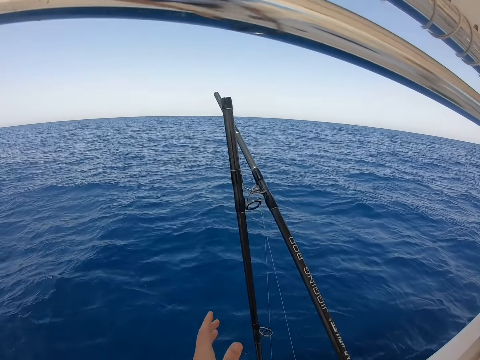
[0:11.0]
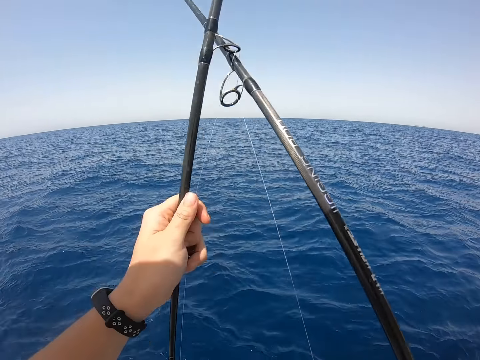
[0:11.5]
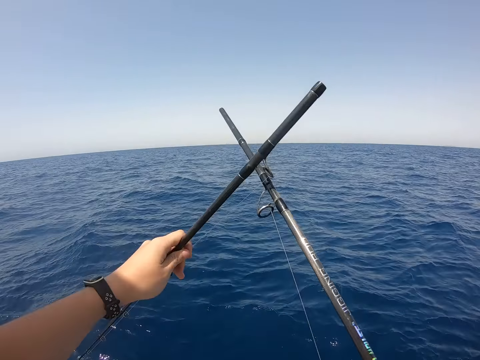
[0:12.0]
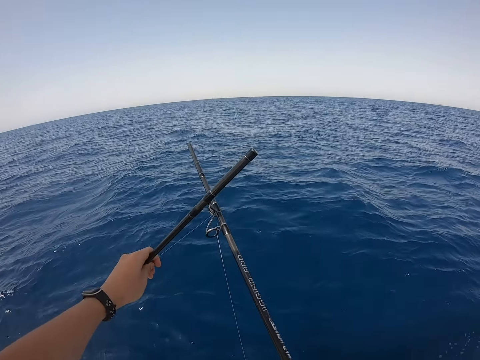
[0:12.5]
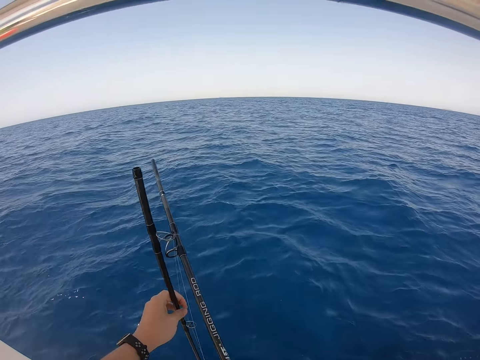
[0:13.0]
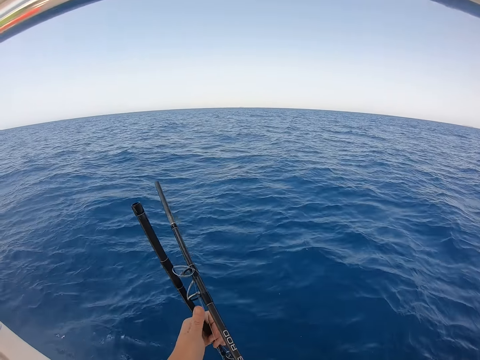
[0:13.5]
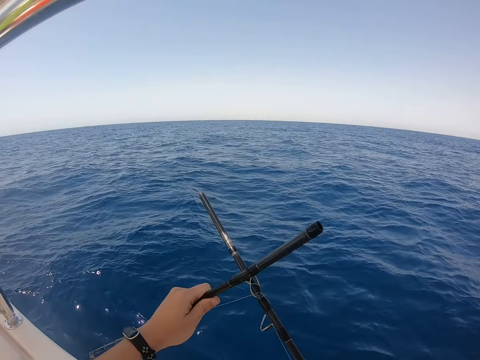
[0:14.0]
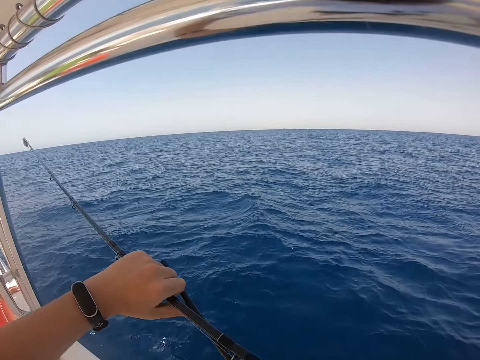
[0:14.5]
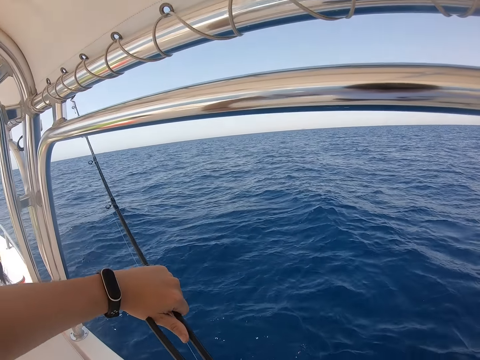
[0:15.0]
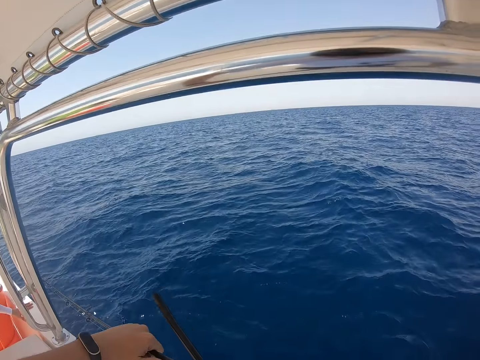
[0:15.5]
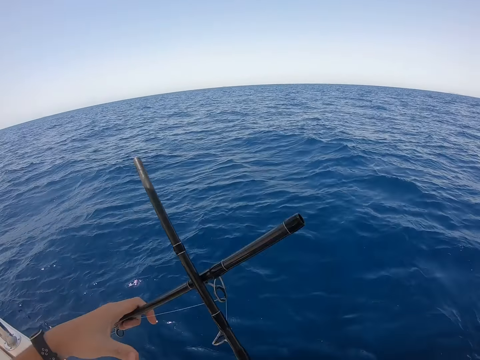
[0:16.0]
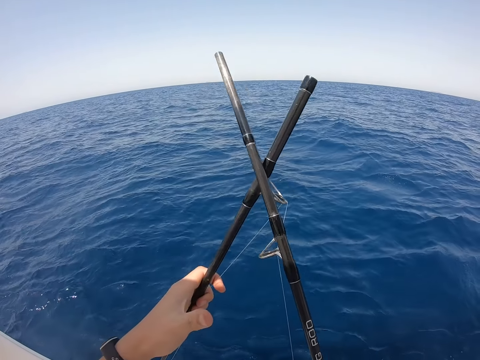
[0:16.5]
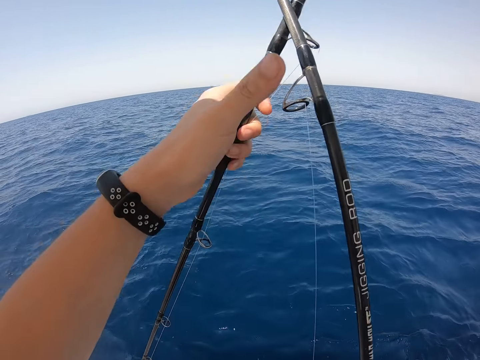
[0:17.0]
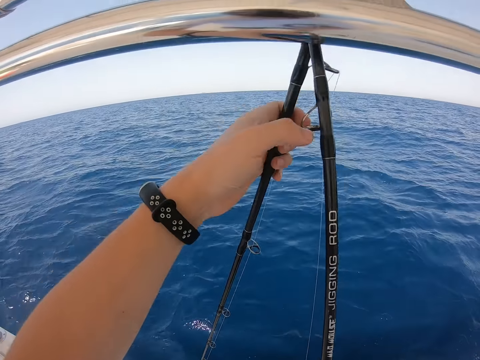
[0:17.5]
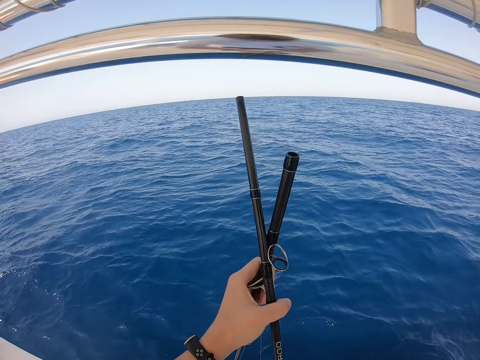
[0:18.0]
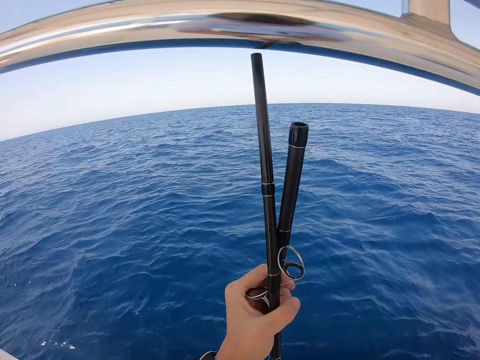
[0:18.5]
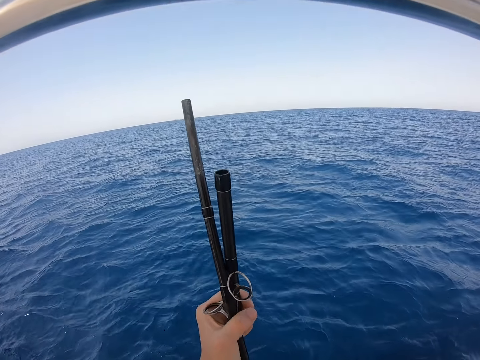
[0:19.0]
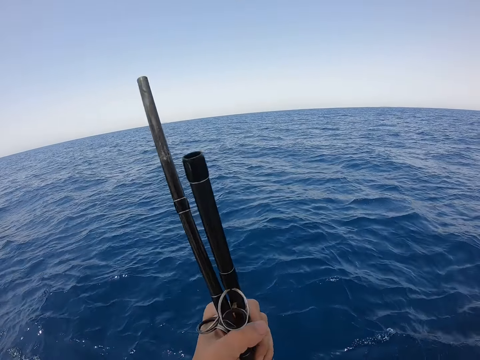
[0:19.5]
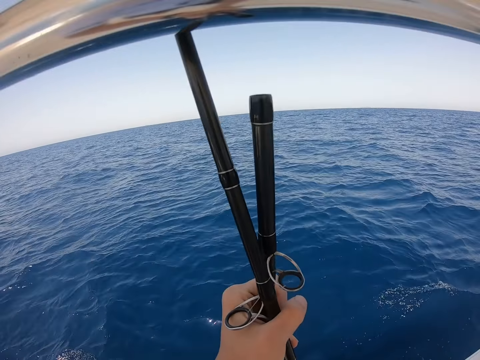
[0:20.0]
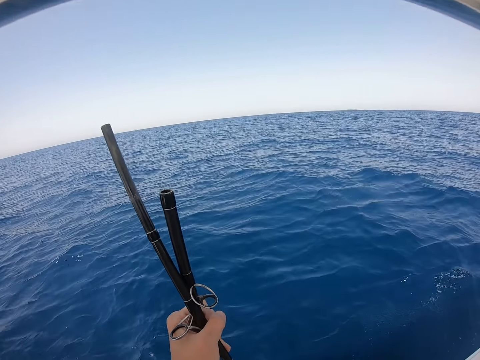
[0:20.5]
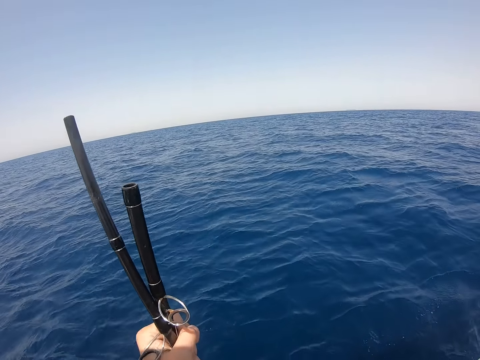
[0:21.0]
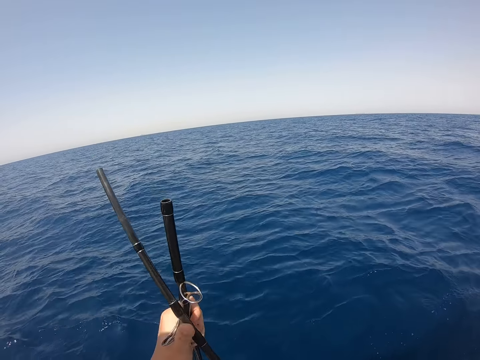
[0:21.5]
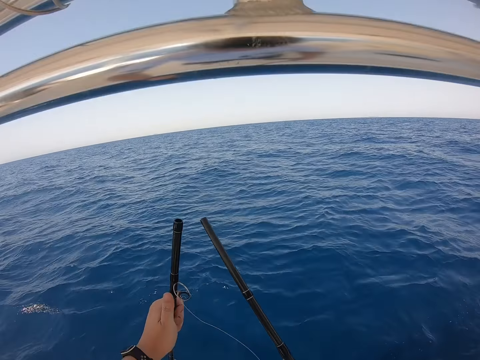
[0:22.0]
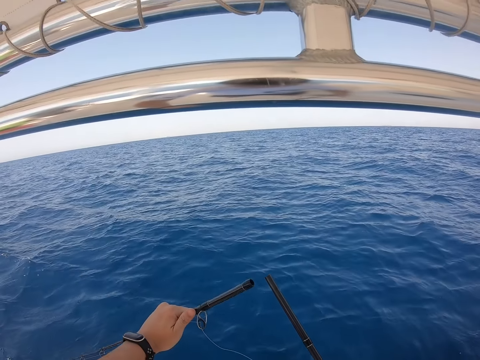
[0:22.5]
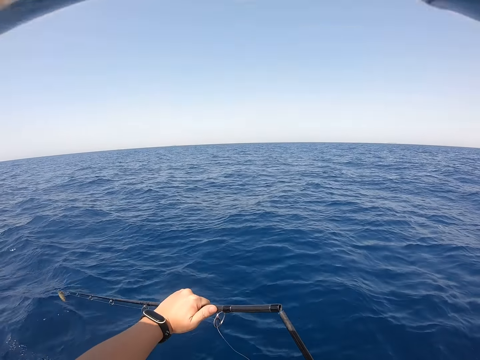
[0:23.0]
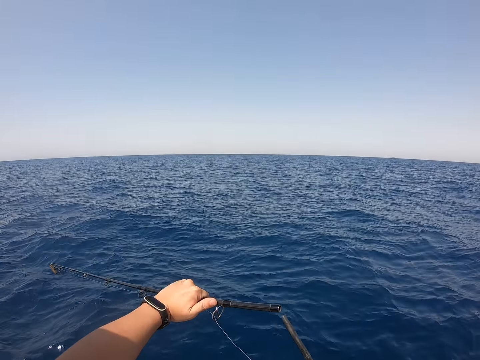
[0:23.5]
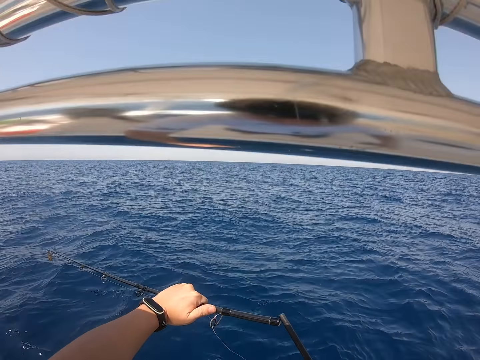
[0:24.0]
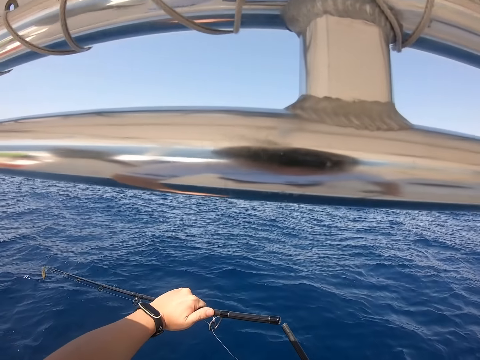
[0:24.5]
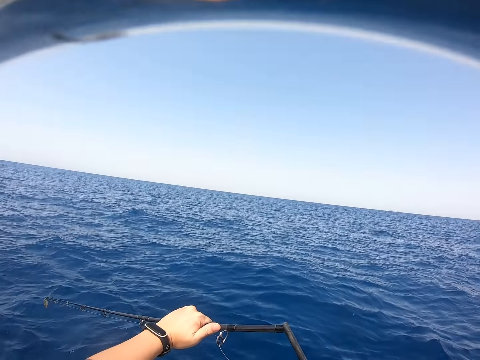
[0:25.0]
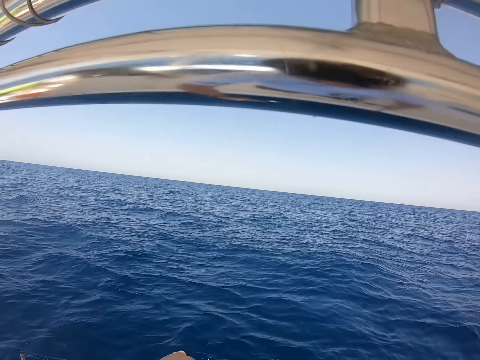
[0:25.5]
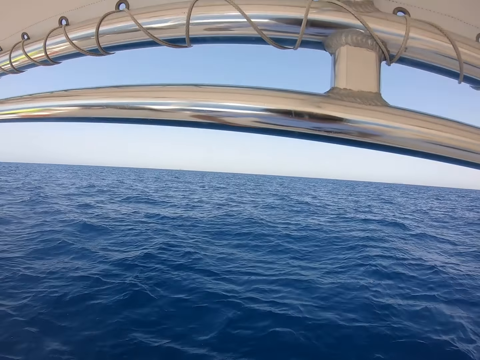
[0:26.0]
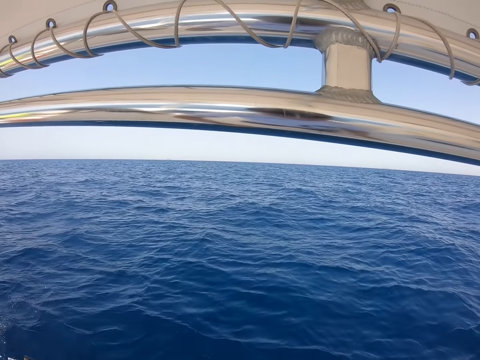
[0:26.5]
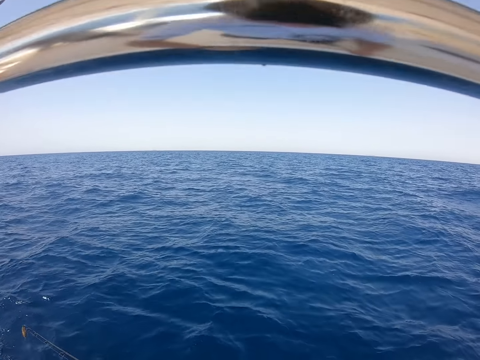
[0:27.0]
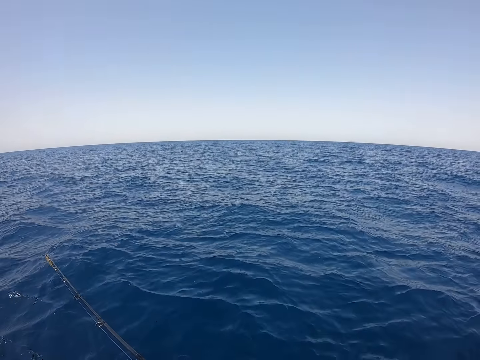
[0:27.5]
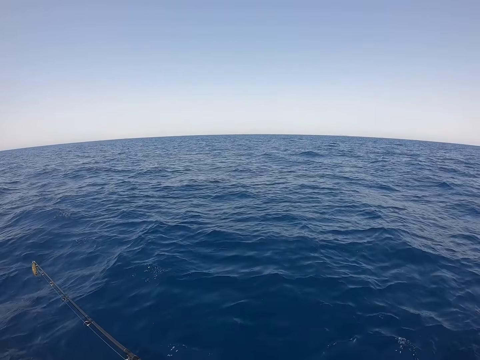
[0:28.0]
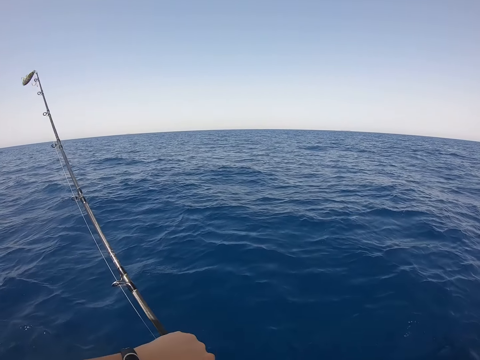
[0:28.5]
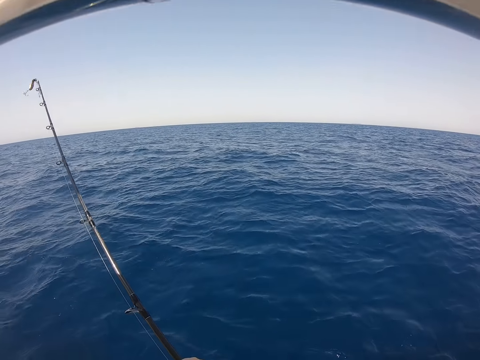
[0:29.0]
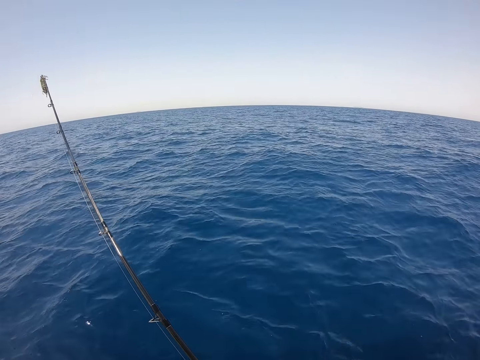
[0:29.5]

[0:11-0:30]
The camera wearer picks up the fishing rod. They hold the fishing rods. They align the fishing rod. They connect the fishing rods. They fix the fishing rod.

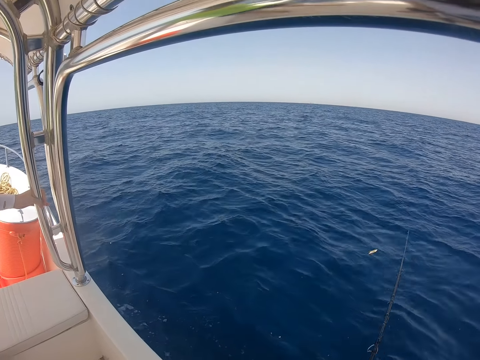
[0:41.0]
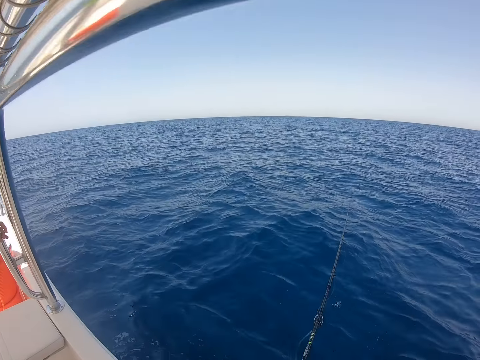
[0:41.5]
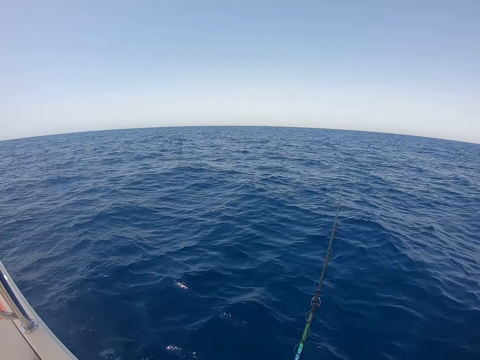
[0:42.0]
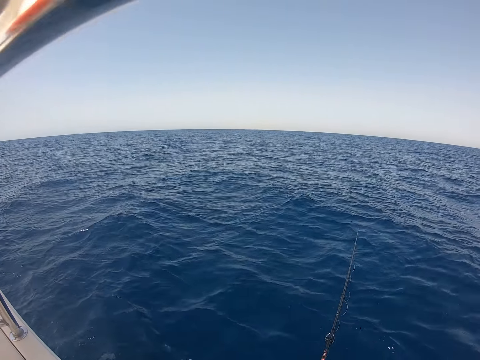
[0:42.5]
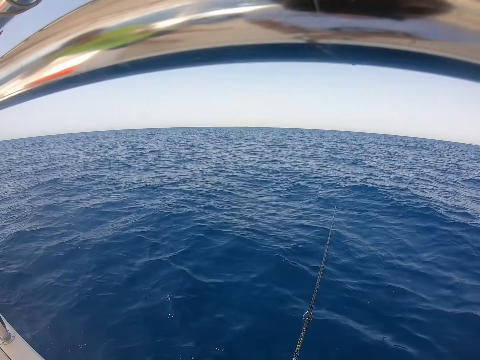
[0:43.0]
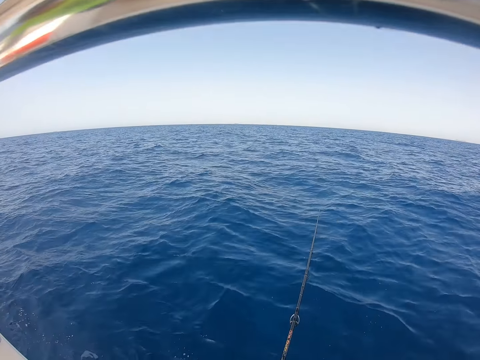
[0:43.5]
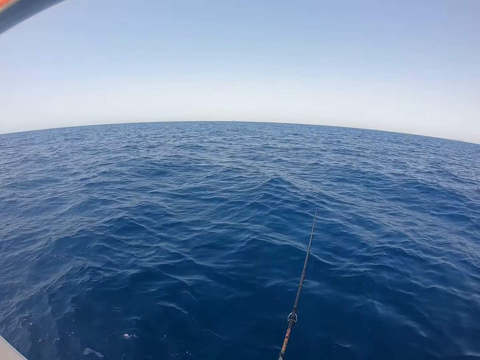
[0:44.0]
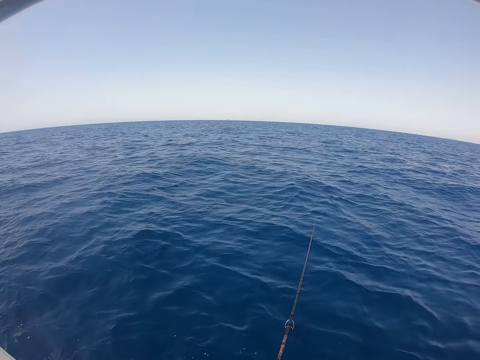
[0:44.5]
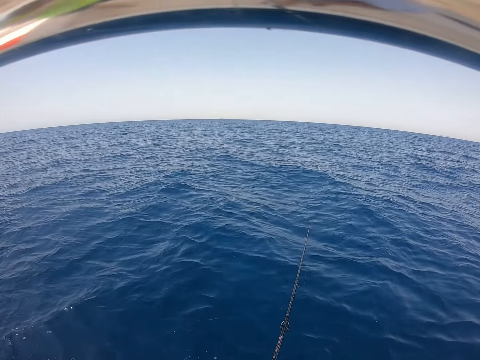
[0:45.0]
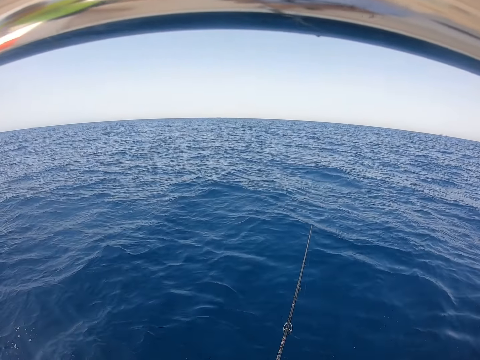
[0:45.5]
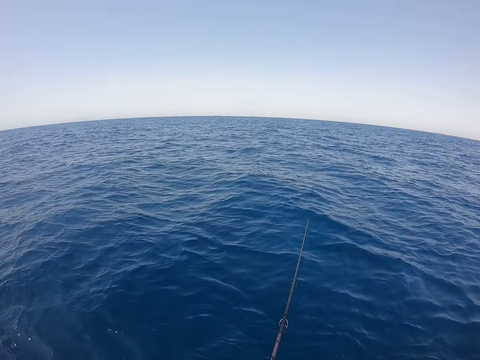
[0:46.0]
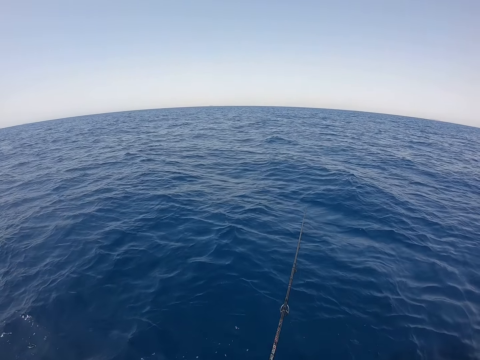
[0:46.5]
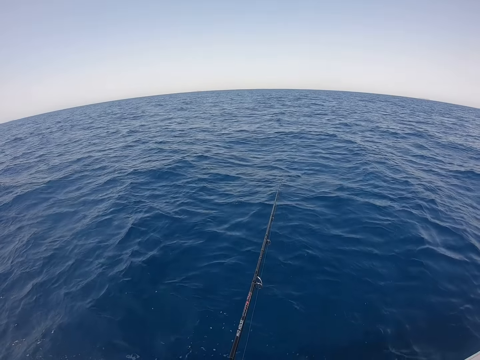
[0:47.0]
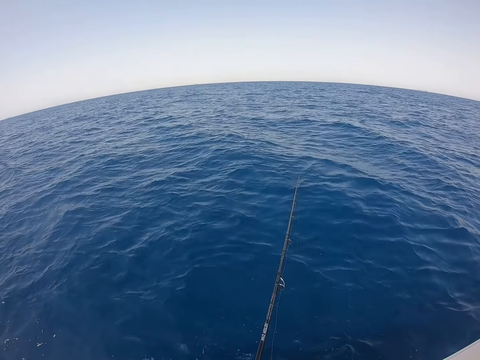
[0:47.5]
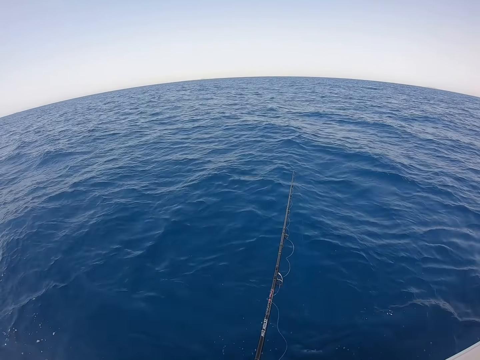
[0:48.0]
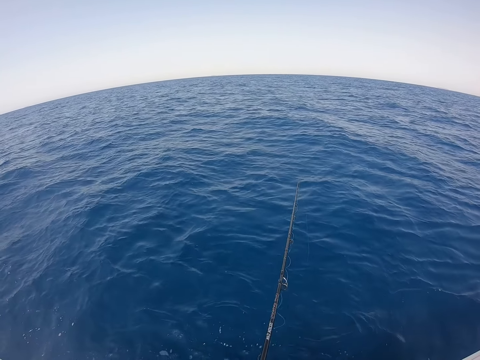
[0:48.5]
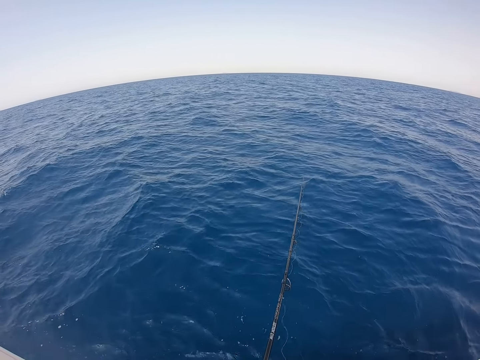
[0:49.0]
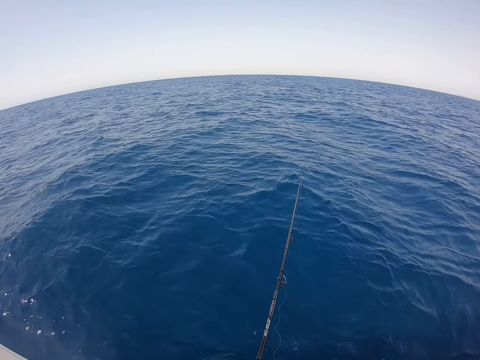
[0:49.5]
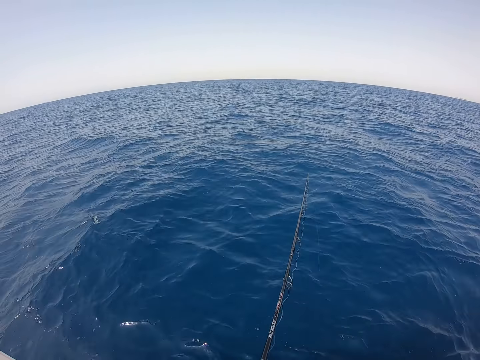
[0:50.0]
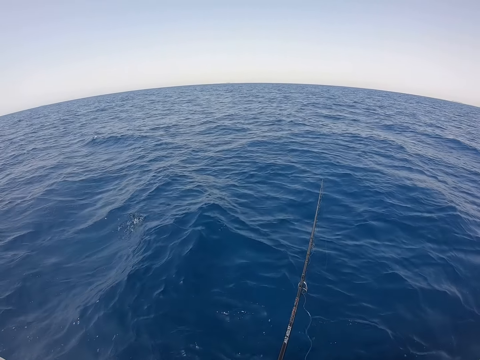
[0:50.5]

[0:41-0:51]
The camera wearer throws the hook into the water. They put the fishing rod in the ocean. They fish in the ocean with the fishing rod.
